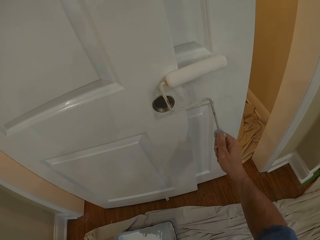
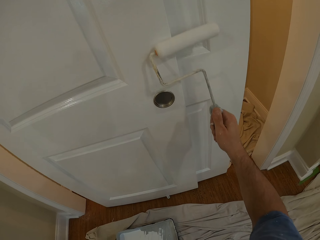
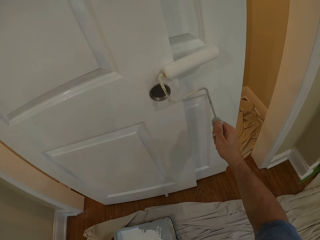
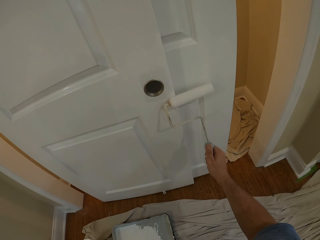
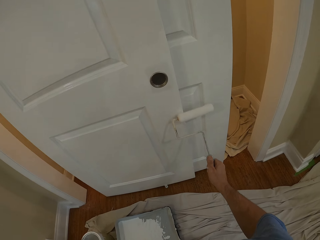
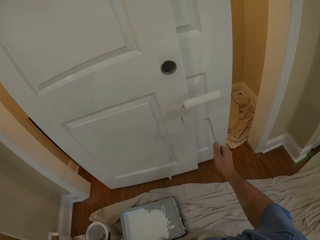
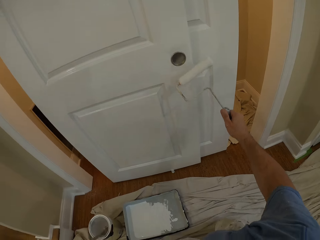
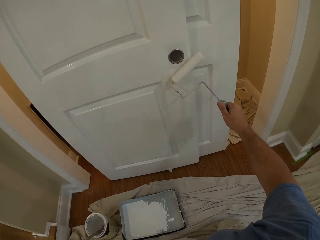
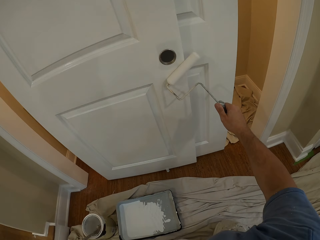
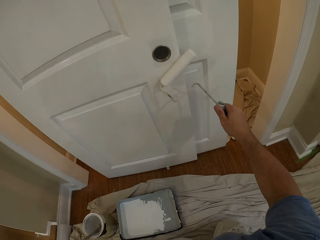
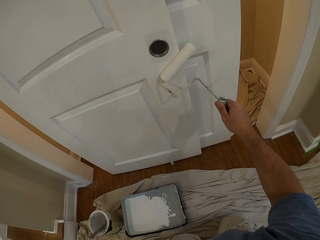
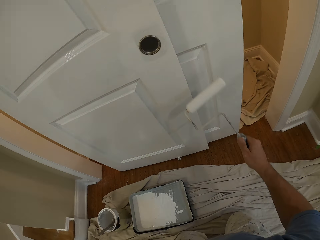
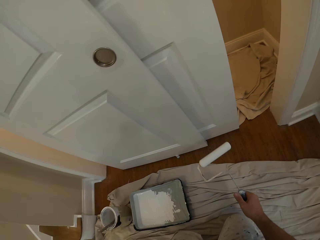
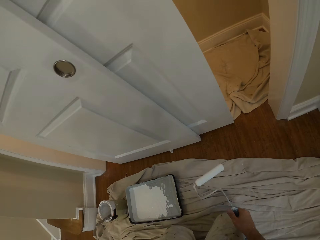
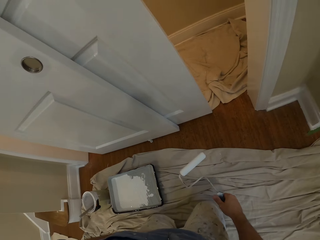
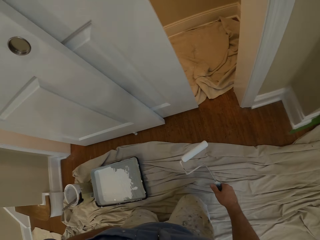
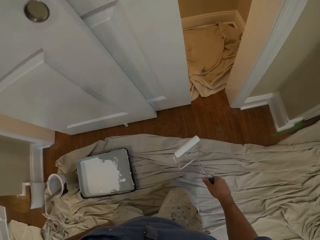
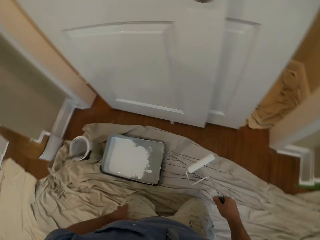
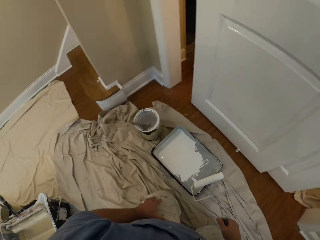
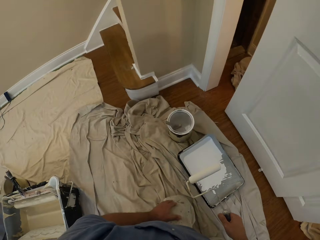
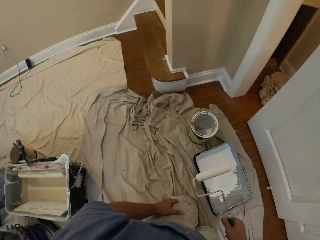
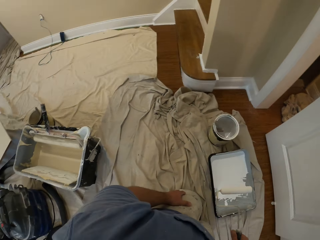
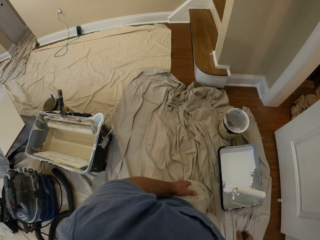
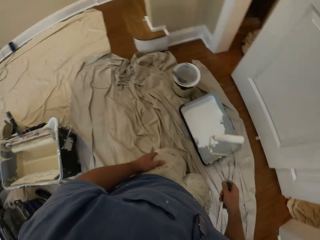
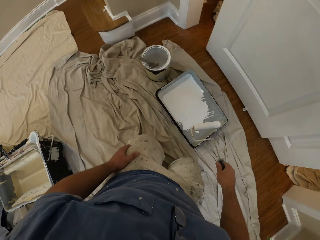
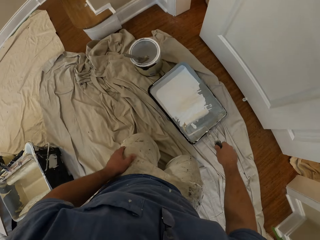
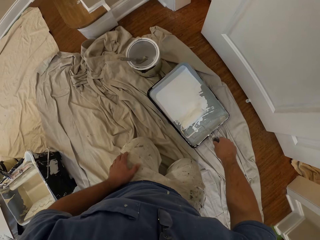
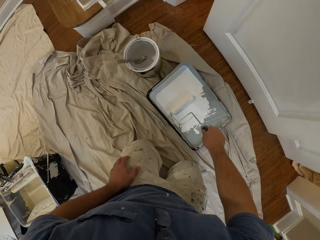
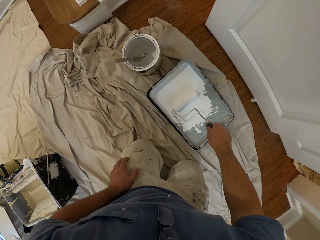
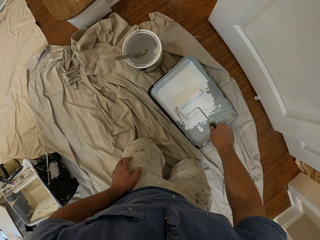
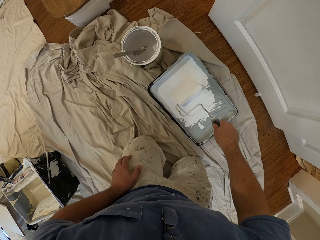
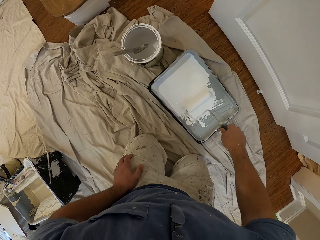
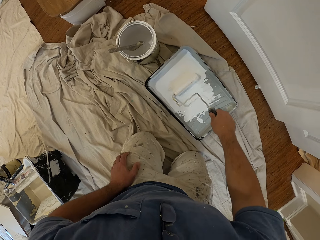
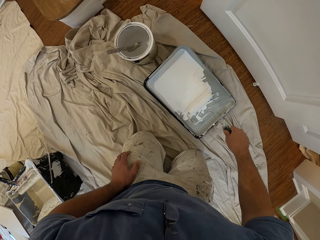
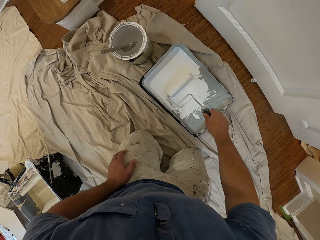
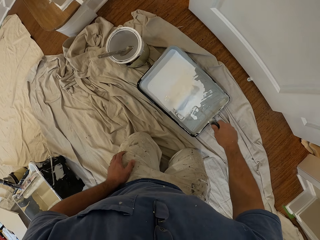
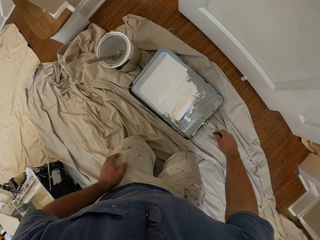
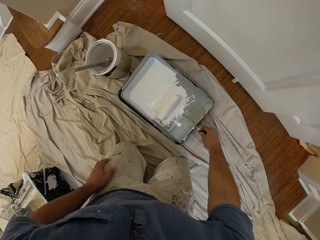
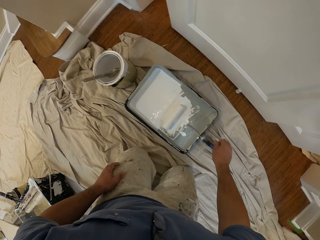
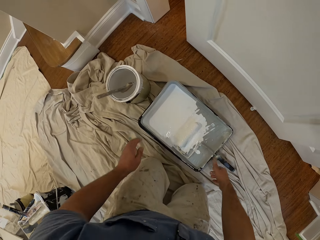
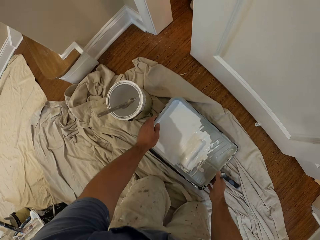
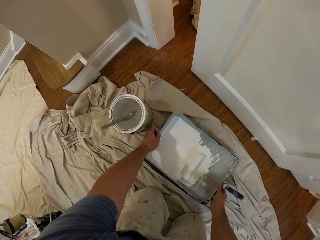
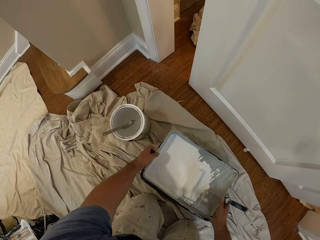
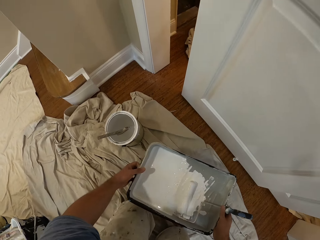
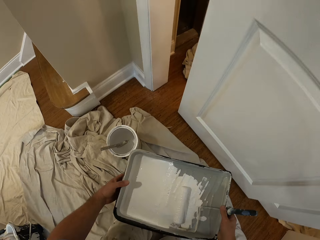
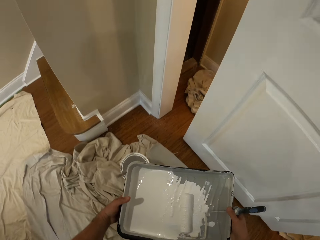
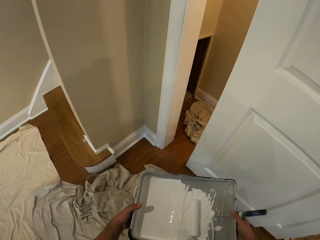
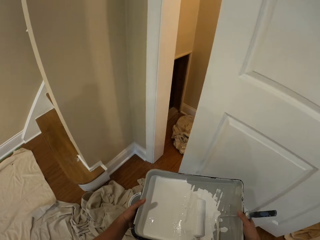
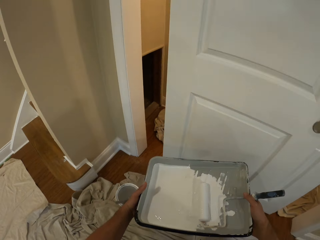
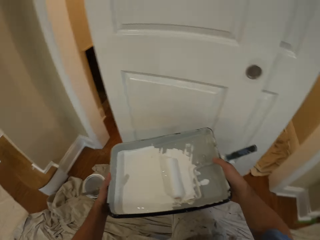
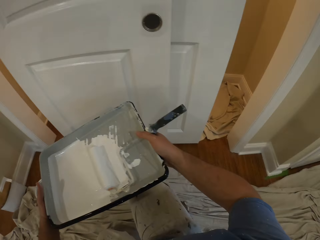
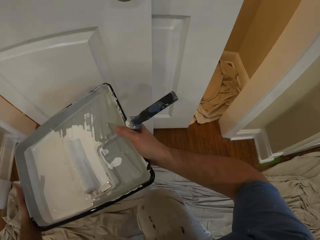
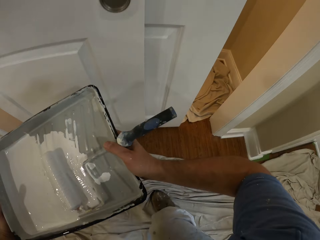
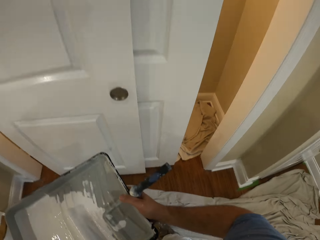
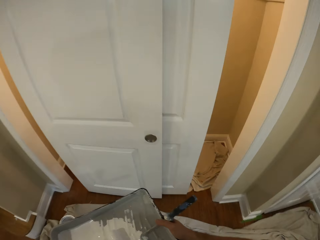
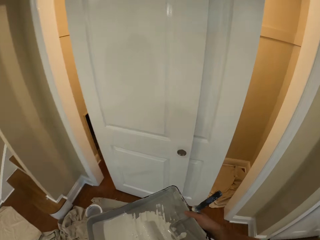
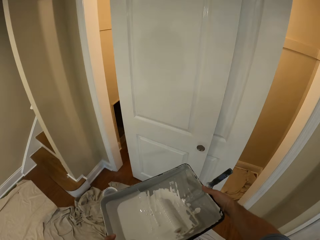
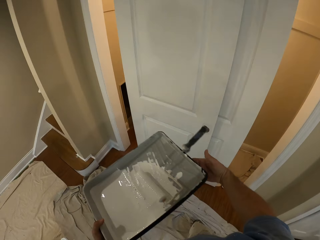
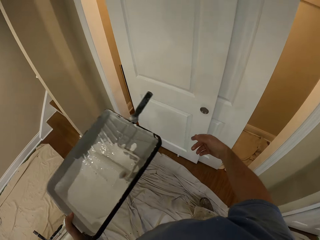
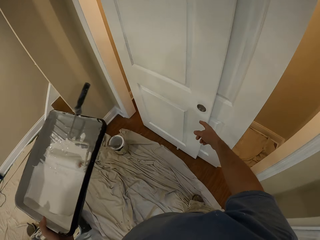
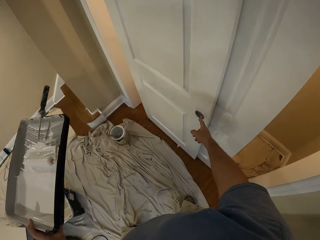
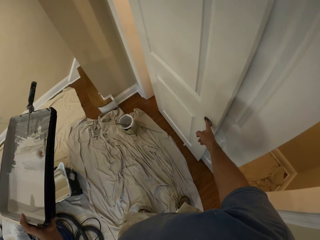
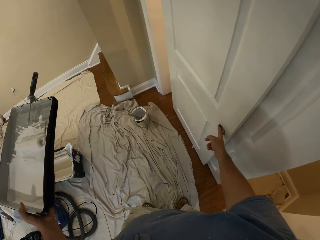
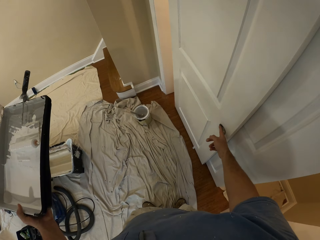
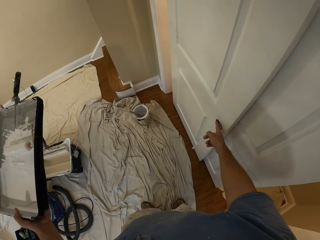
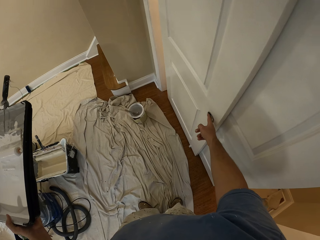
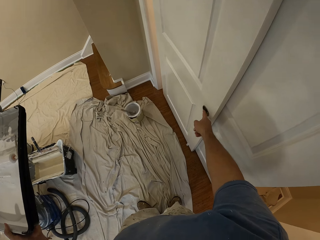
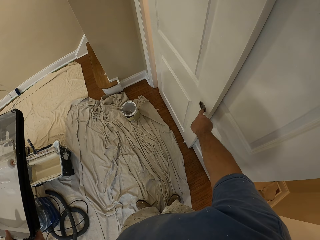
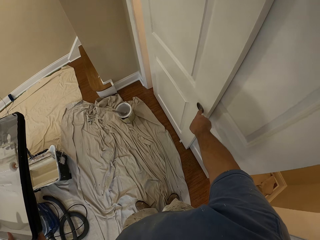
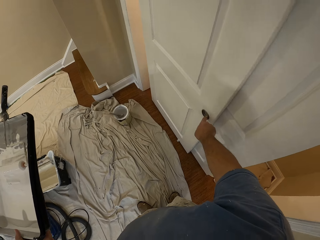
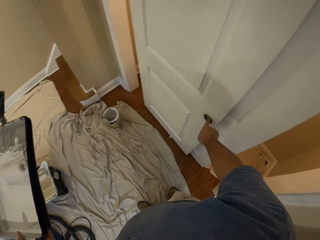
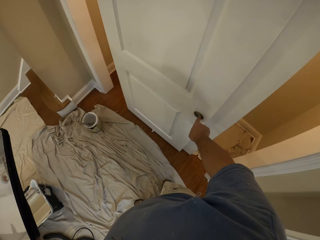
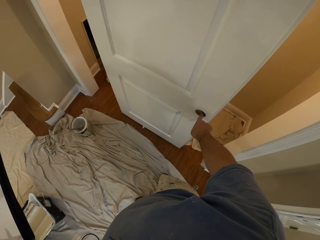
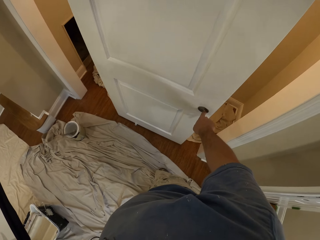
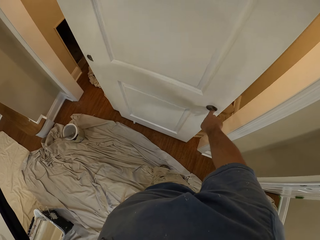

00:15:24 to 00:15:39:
The camera wearer removes the paint roller from the door. He stares at the door. He rolls the roller on the paint. He inserts the paint brush in his right hand into a paint container on the floor. He drops the paint roller in the paint container on the floor. He carries the paint container with both hands. He lifts the paint tray. He stands up. He removes his right hand from the paint container. He touches the door knob. He slides the doors with his right middle finger. He closes the door.

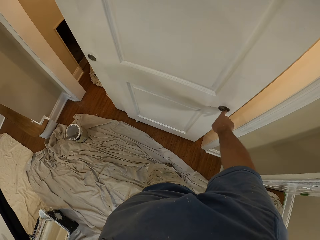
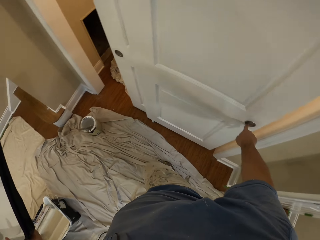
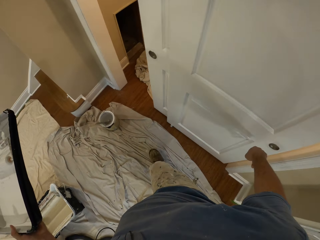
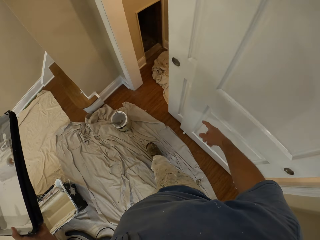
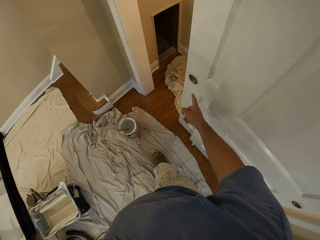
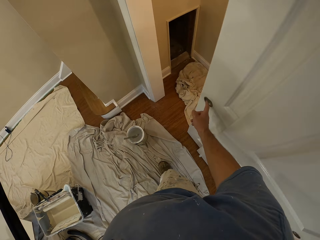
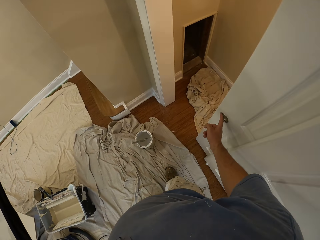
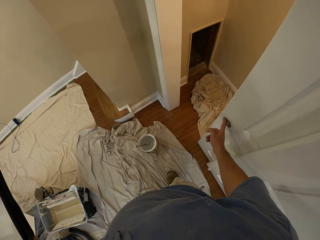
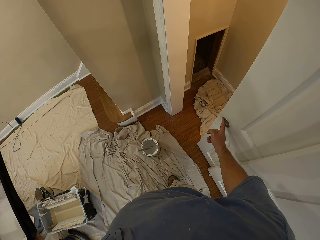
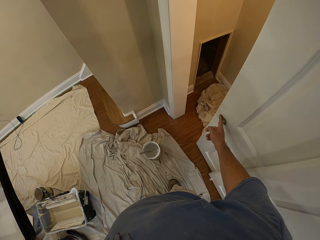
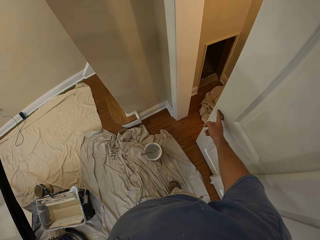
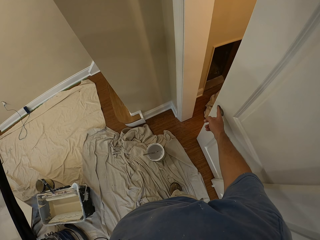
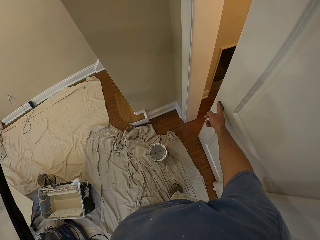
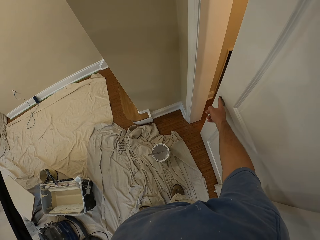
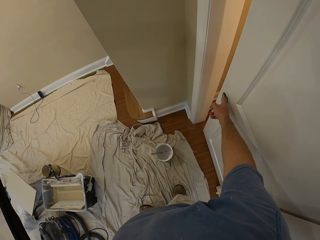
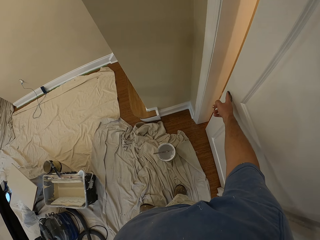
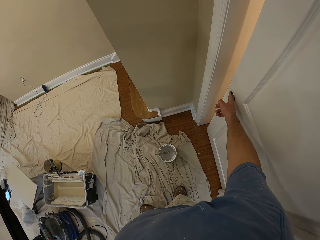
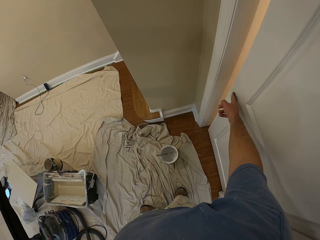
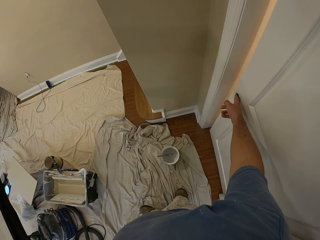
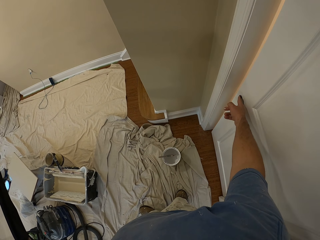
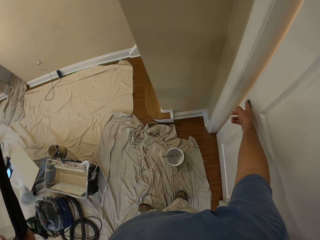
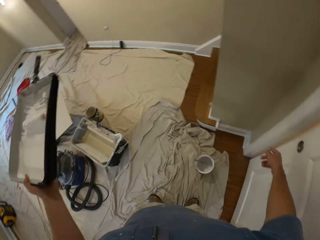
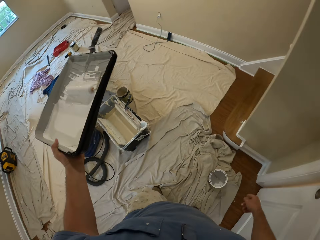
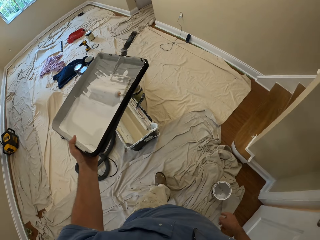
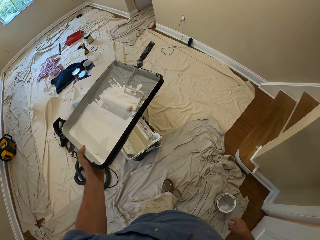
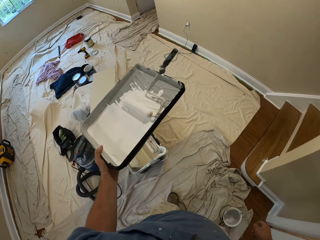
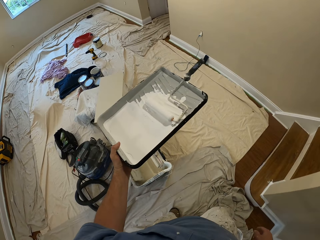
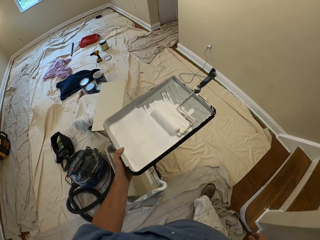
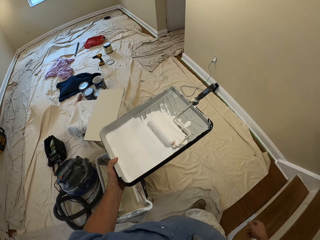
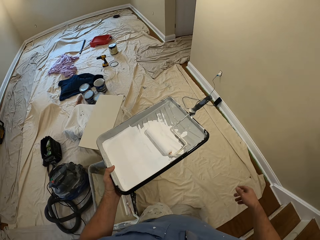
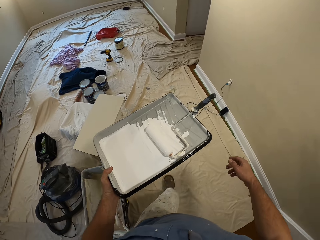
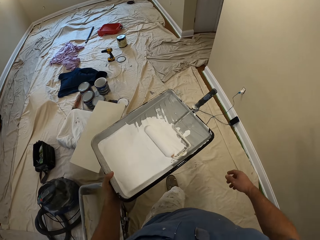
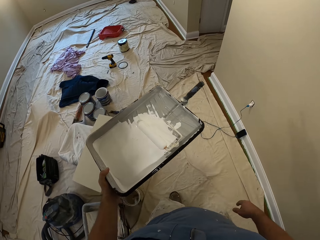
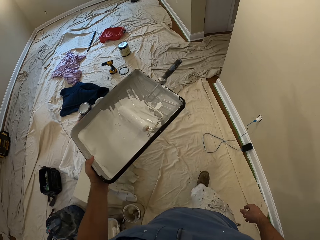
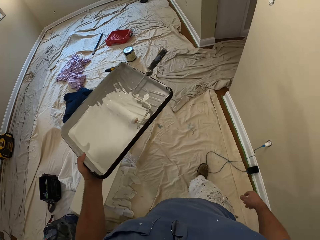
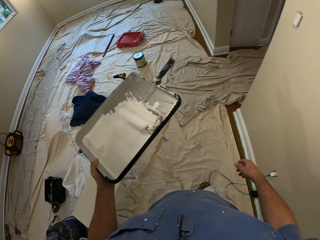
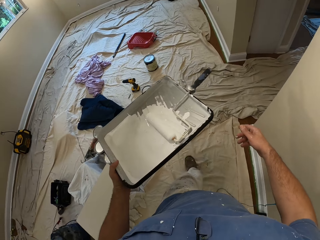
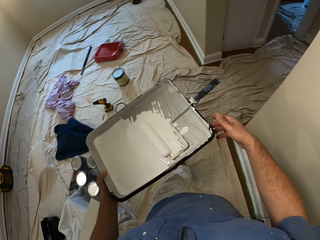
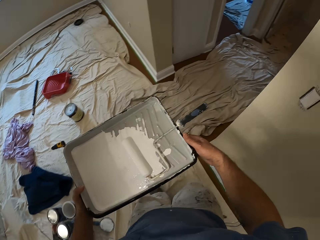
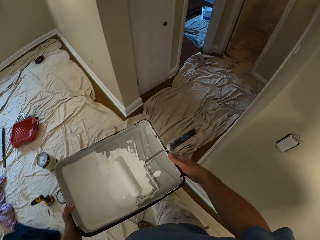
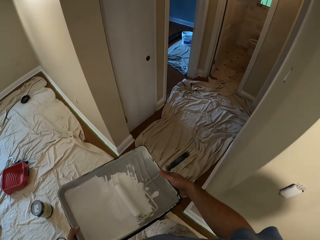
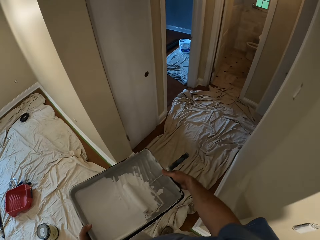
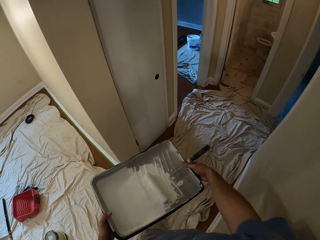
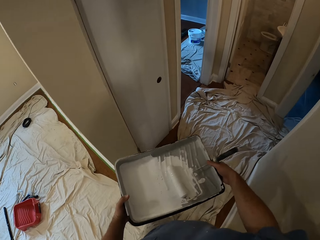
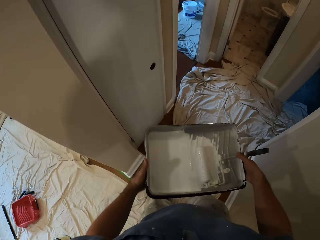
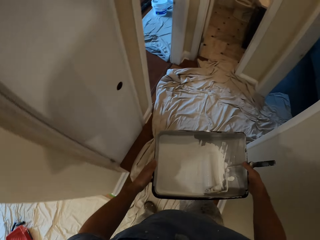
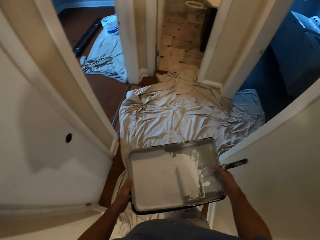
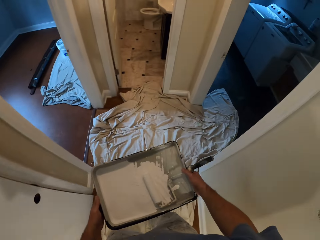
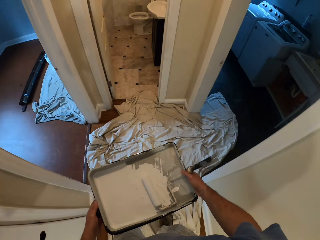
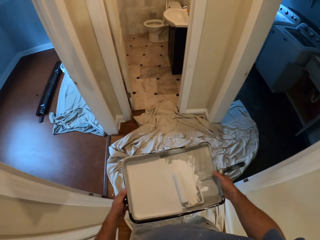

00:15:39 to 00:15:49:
The camera wearer walks into a kitchen.
